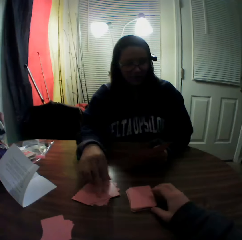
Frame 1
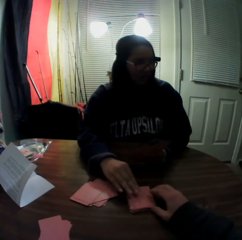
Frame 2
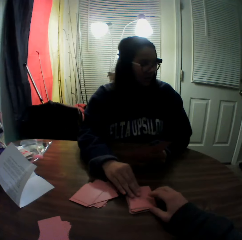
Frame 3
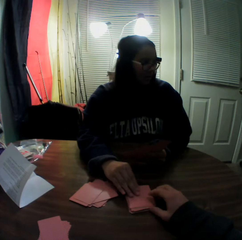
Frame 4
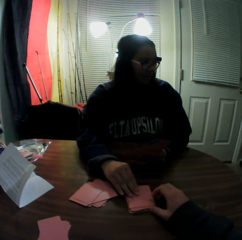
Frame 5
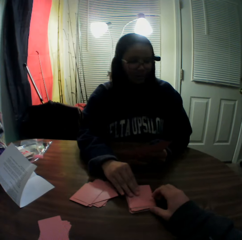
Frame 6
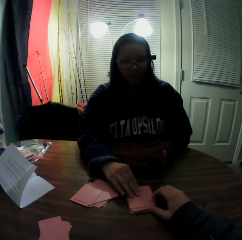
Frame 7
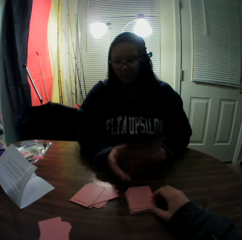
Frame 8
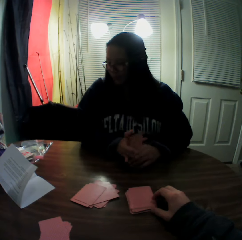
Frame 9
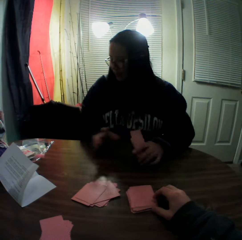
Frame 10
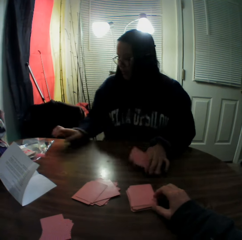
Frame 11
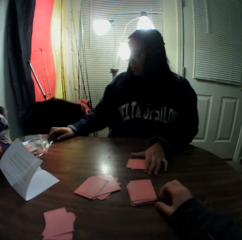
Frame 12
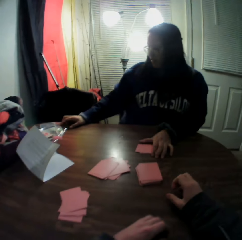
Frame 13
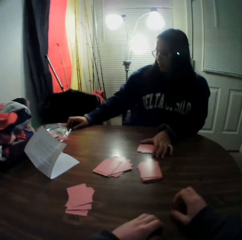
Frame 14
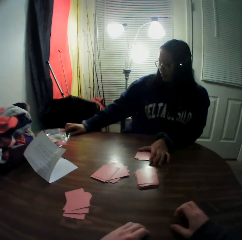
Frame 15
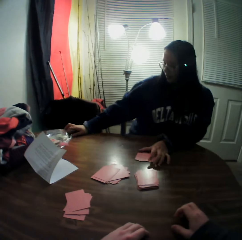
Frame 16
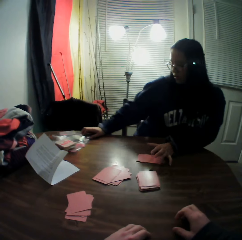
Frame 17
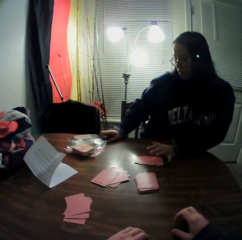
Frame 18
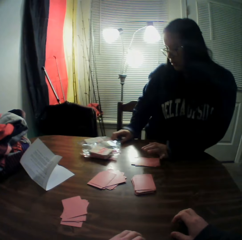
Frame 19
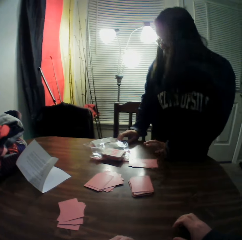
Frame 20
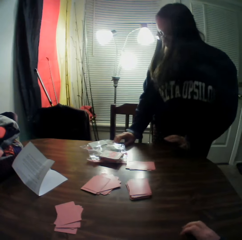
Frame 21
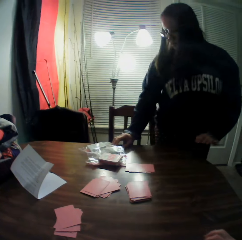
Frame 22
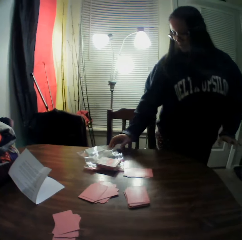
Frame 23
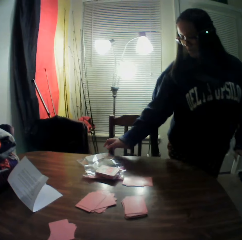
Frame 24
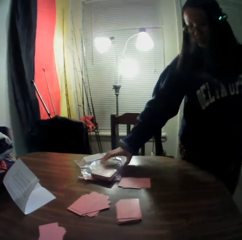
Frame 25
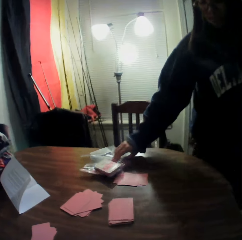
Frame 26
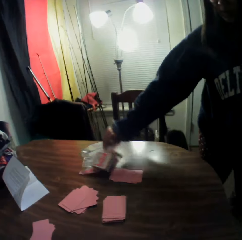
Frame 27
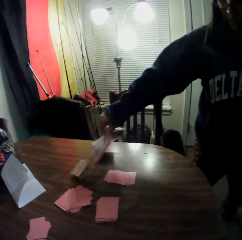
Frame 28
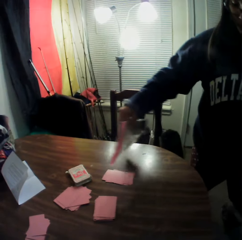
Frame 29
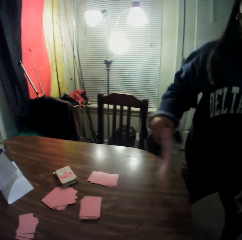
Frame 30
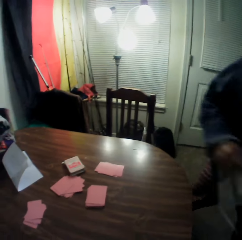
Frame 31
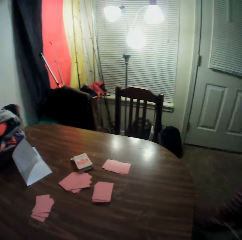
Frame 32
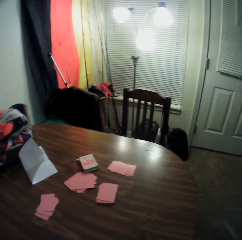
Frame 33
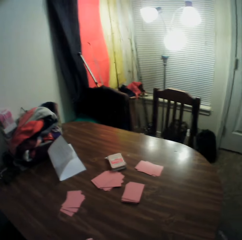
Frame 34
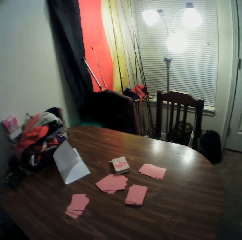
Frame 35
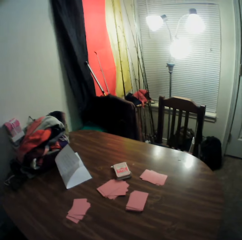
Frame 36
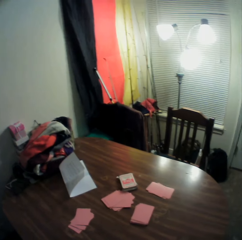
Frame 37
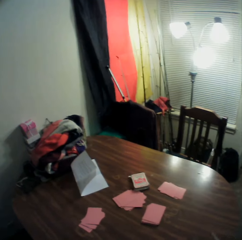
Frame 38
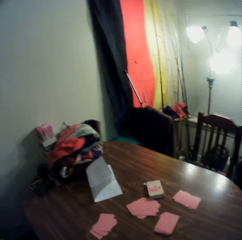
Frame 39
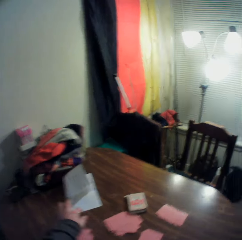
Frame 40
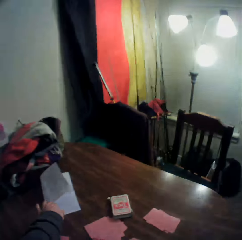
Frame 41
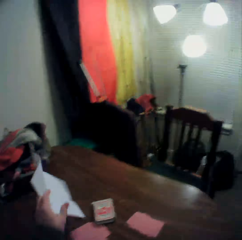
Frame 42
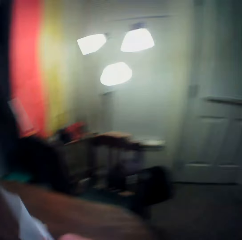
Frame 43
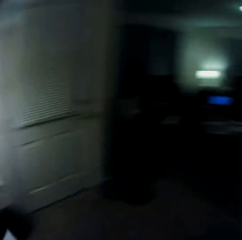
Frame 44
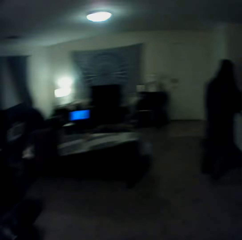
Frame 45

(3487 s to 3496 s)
A woman places the card onto the stack of cards on the table. The camera wearer touches the stack of cards on the table with his right hand. The woman holds the playing cards on the table, touches the stack of cards on the table with her right hand, drops the cards onto the table, stands from the seat, pulls a polythene paper on the table, carries a bag of cards with her right hand from the table, picks the polythene paper from the table, walks around the room, and moves away from the table. The camera wearer picks a paper from the table with his left hand.
